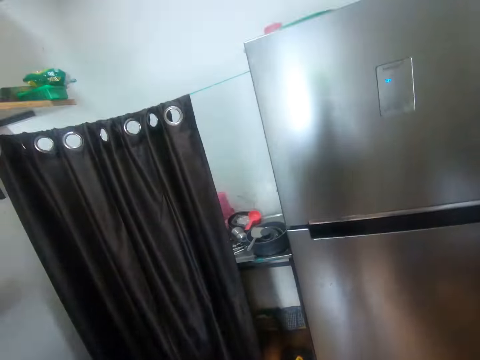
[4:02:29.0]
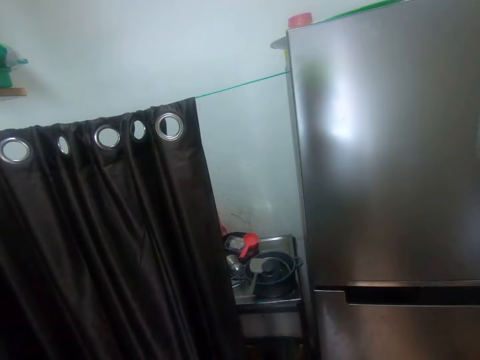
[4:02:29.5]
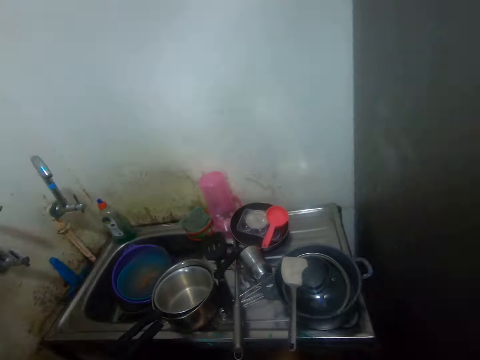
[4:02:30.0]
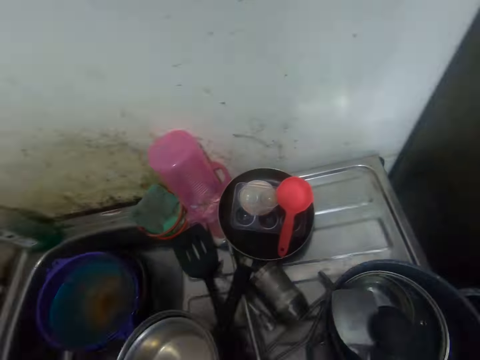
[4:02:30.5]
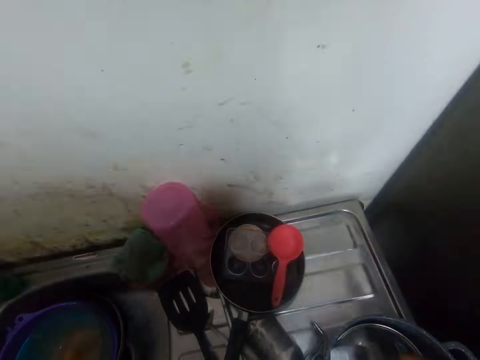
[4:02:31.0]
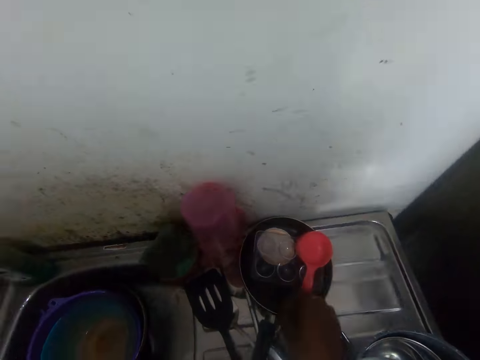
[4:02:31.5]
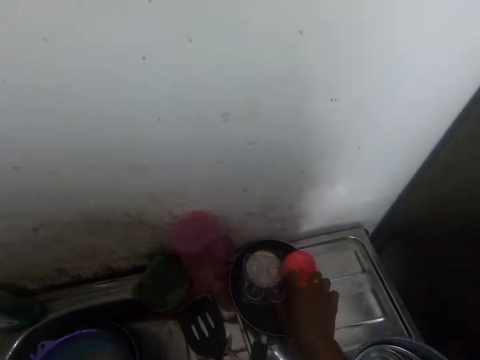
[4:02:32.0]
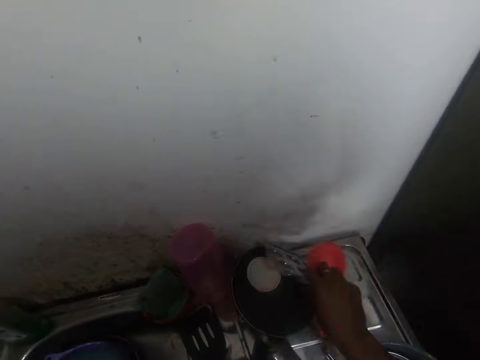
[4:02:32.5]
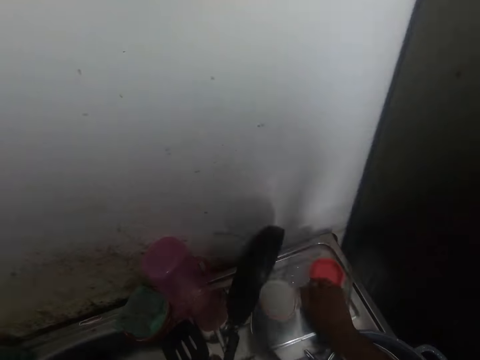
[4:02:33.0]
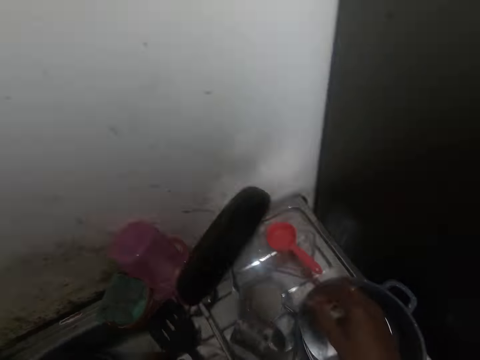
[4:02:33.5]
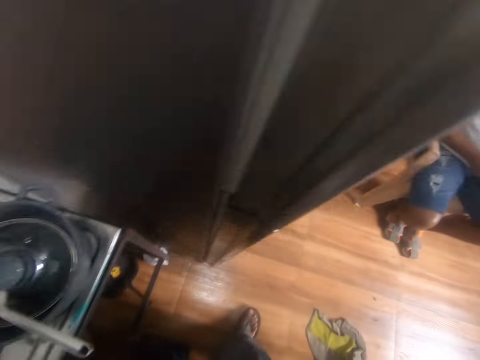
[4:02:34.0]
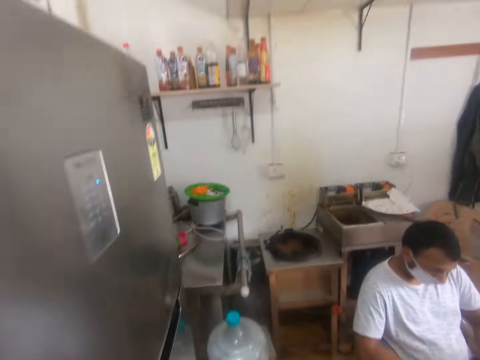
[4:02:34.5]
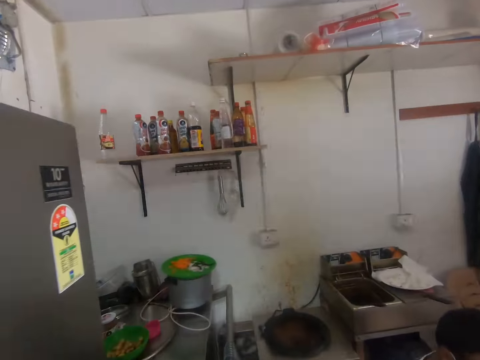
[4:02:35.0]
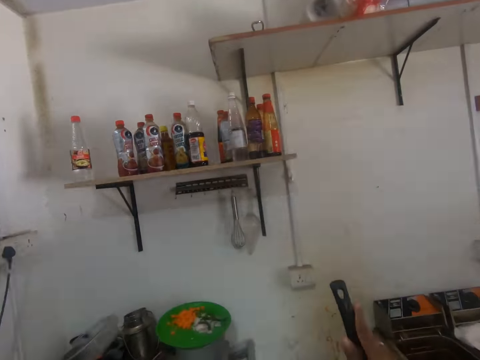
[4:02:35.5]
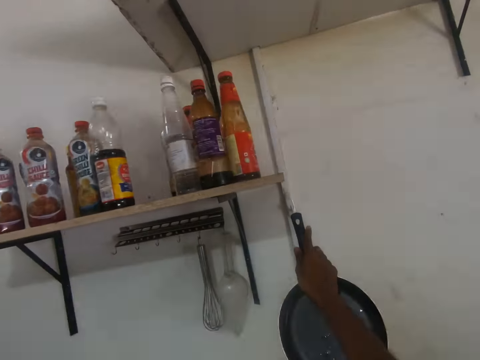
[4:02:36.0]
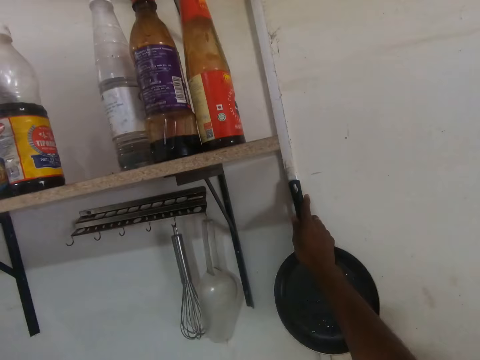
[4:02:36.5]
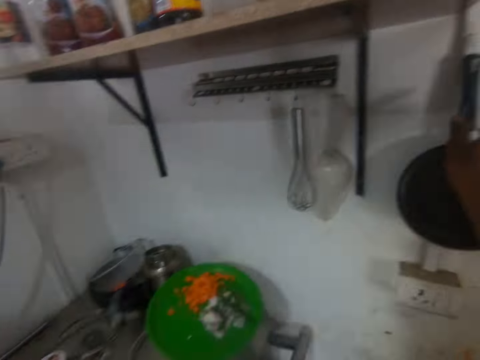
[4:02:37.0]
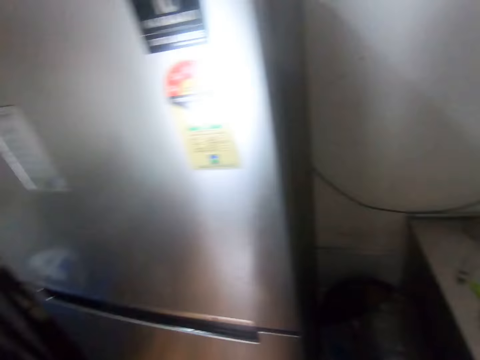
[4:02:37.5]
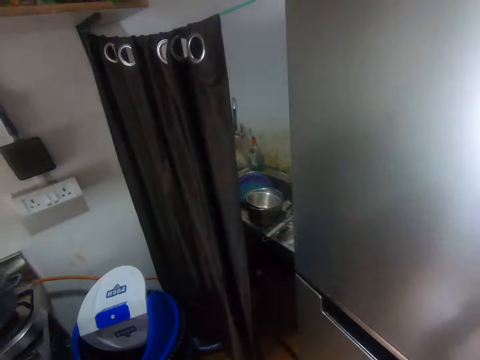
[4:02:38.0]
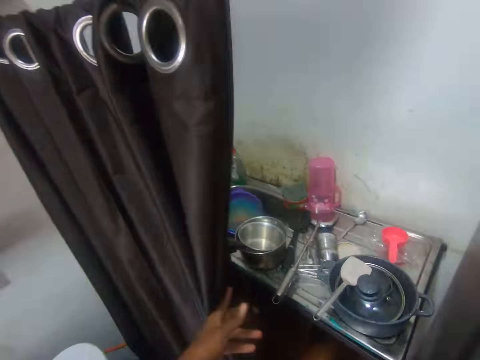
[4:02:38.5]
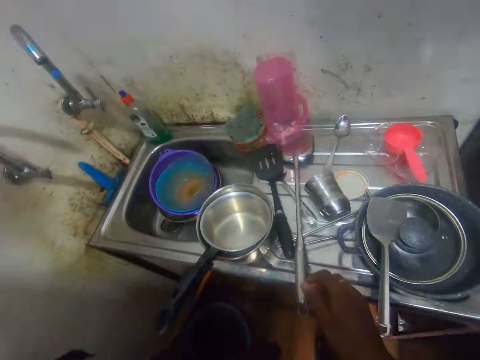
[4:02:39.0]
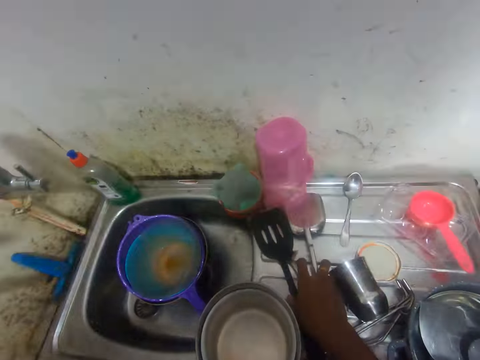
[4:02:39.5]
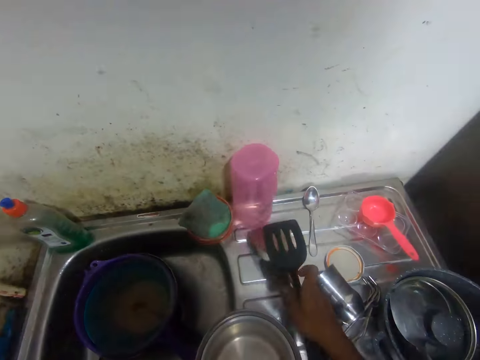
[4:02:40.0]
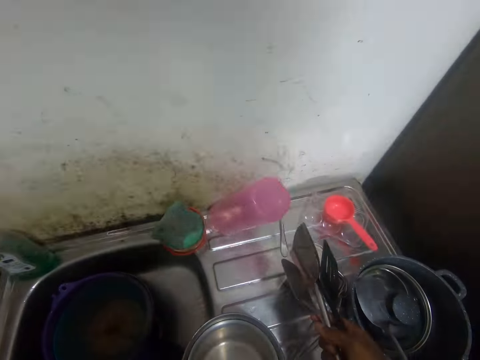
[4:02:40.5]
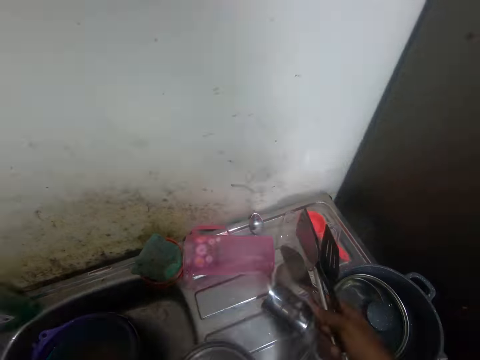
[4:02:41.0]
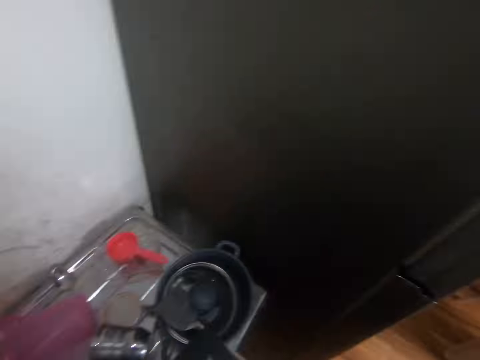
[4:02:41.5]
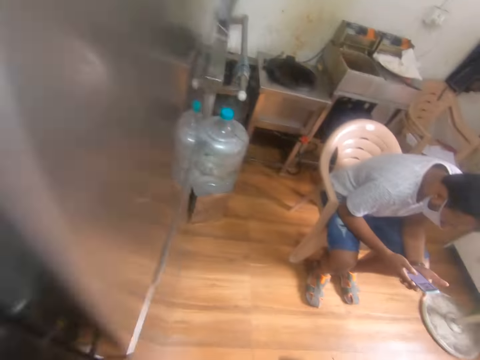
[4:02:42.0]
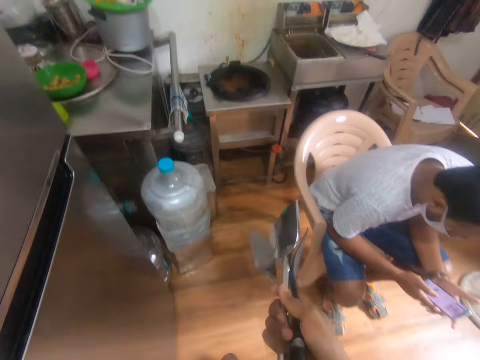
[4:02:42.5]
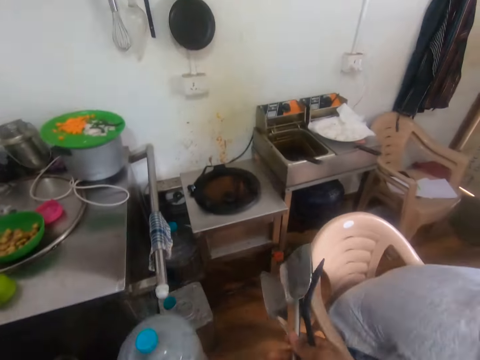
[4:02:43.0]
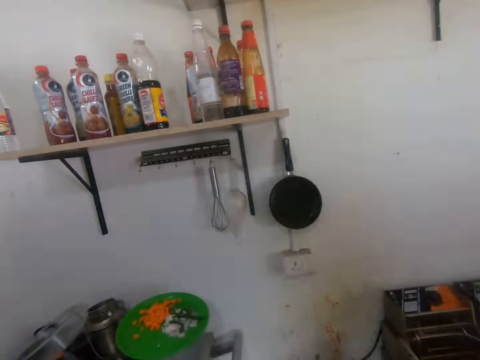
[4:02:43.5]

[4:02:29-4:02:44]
The camera wearer walks in the kitchen. She pulls a curtain with her left hand. She picks up a spoon from the frying pan with her right hand. She picks up an egg rack with her right hand from the frying pan. She picks up a sieve. She drops a container on the sink from the frying pan in her left hand. She picks up the frying pan with her left hand from the sink. She turns the cooking pan. She turns around. She walks in the kitchen. She hangs the frying pan on a wall with her right hand. She looks around. She turns around. She pulls the curtain with her left hand. She picks up the cooking spoons from the sink with her right hand. She knocks down a jug on the sink with the spatula in her right hand. She turns around.

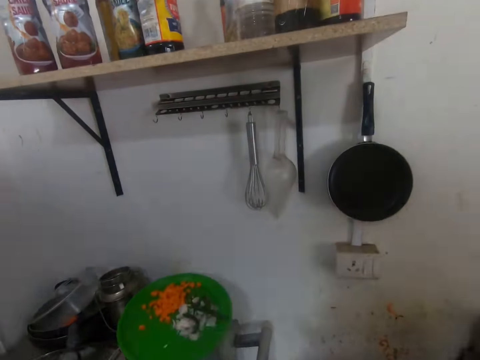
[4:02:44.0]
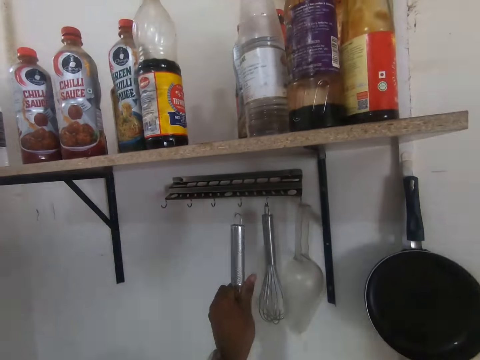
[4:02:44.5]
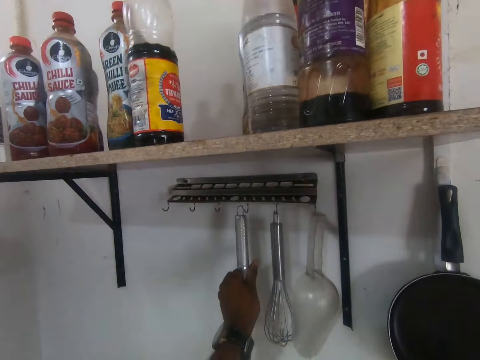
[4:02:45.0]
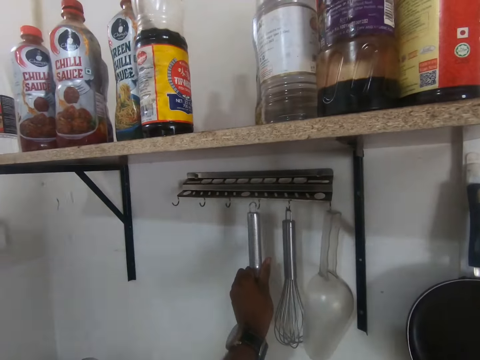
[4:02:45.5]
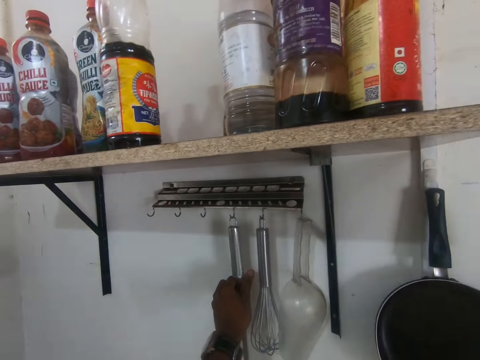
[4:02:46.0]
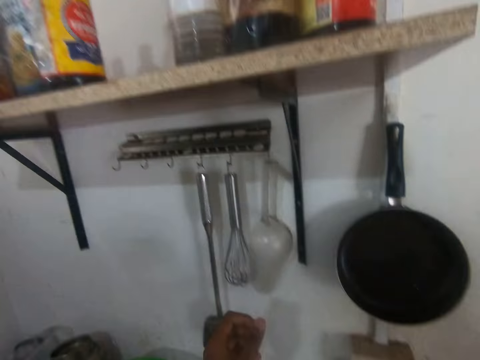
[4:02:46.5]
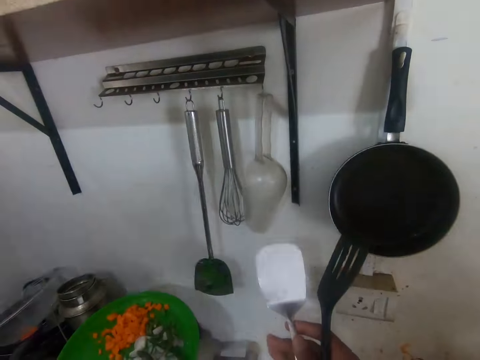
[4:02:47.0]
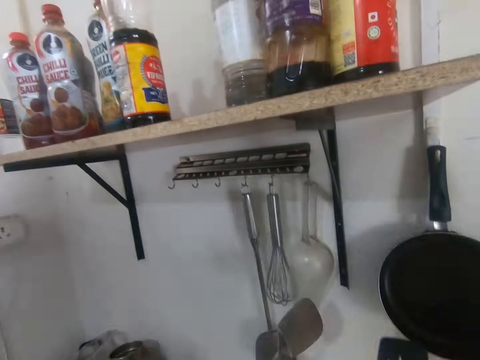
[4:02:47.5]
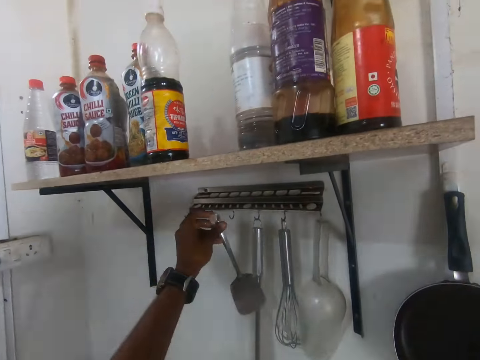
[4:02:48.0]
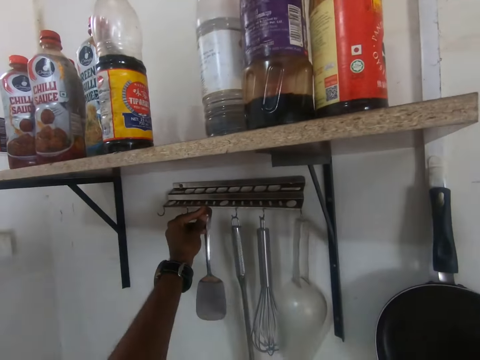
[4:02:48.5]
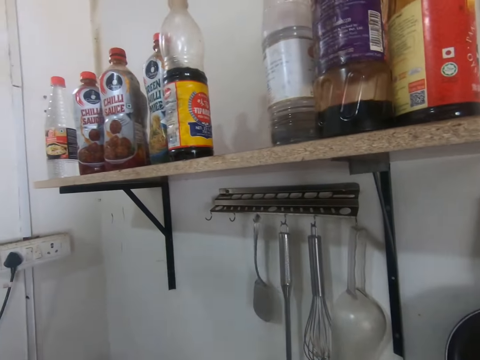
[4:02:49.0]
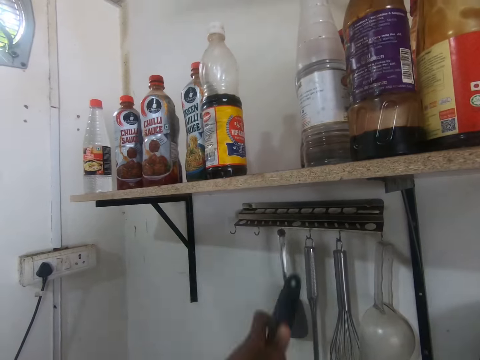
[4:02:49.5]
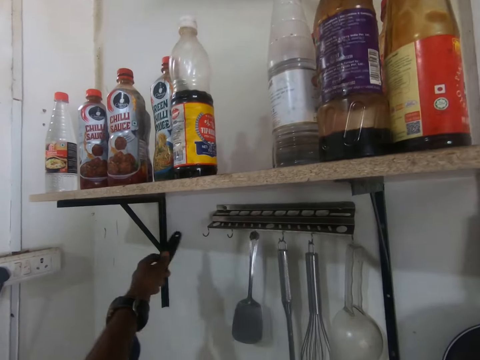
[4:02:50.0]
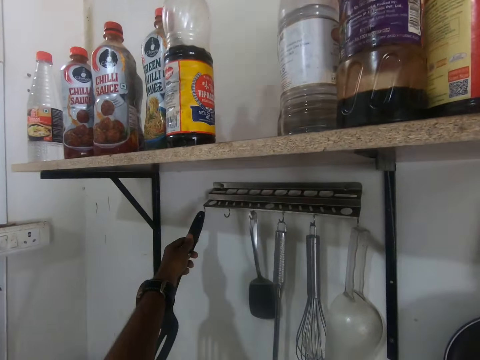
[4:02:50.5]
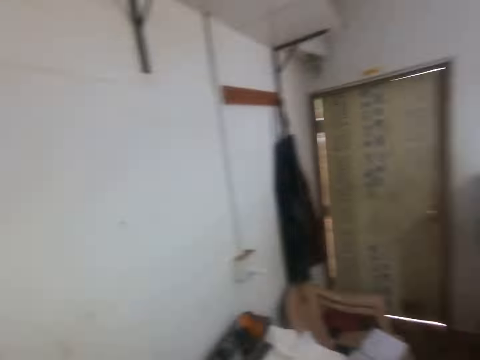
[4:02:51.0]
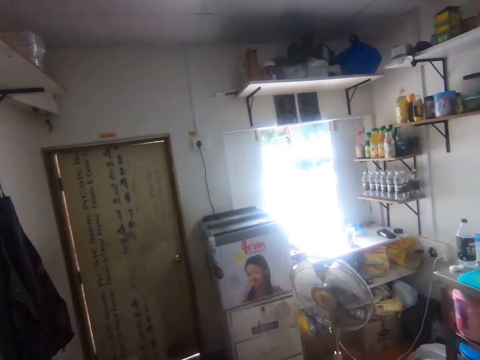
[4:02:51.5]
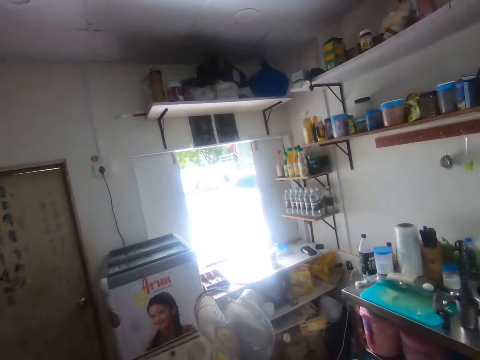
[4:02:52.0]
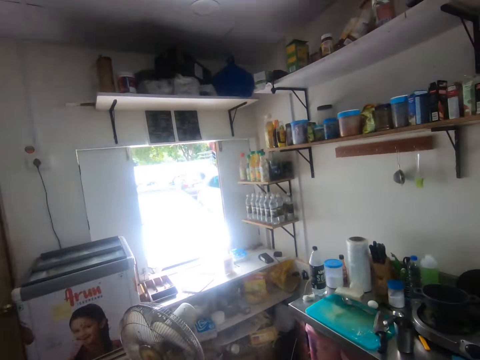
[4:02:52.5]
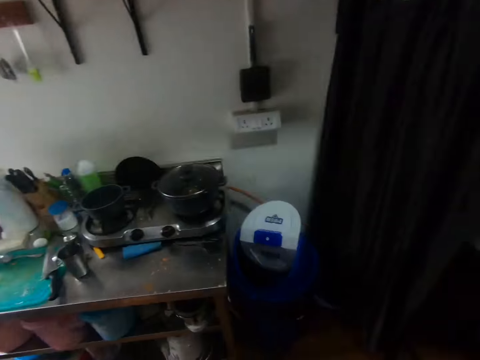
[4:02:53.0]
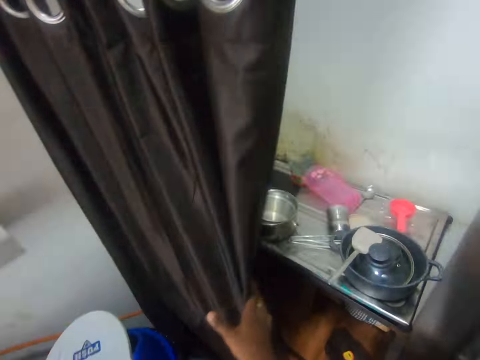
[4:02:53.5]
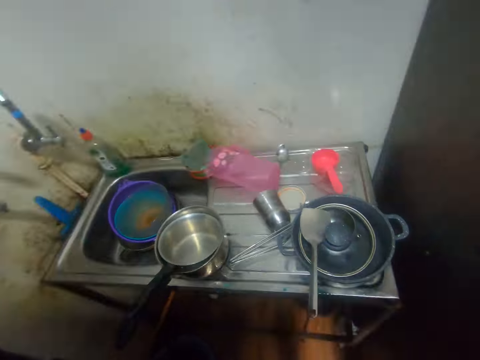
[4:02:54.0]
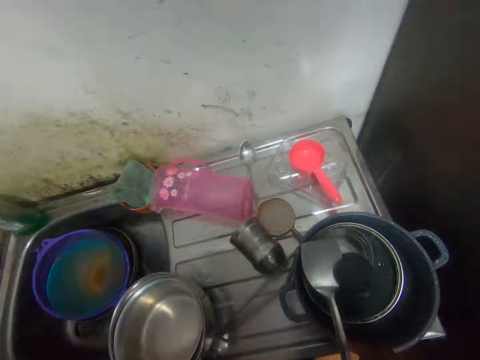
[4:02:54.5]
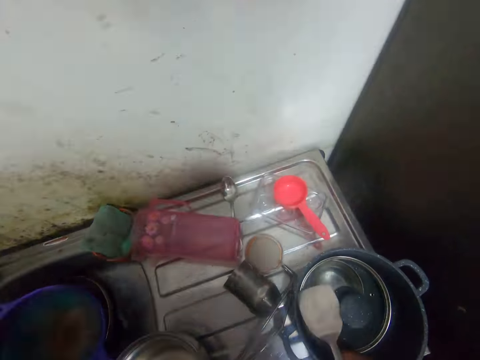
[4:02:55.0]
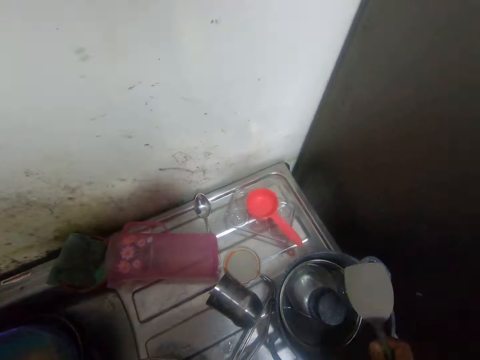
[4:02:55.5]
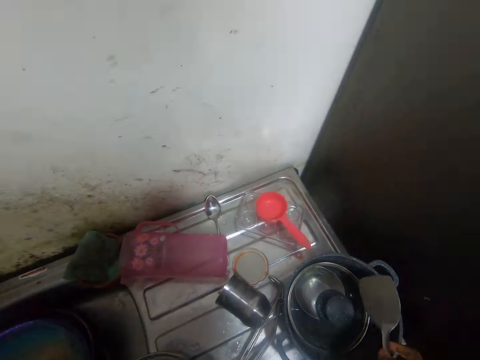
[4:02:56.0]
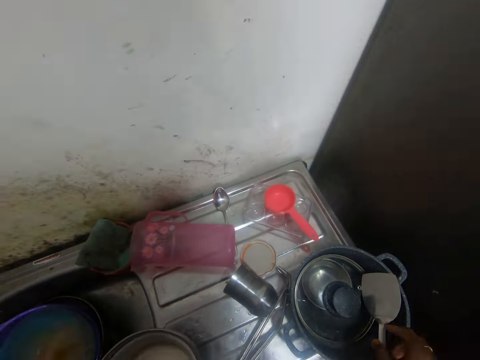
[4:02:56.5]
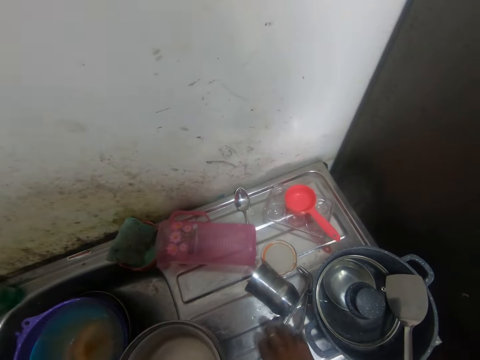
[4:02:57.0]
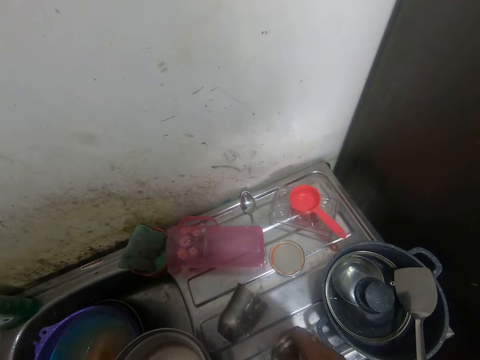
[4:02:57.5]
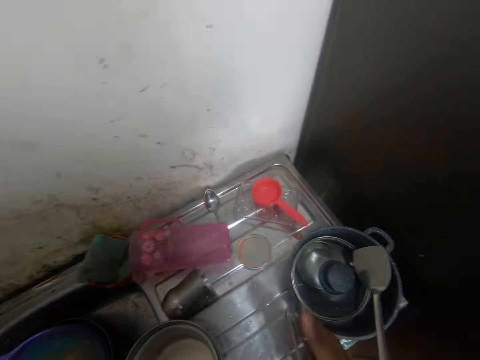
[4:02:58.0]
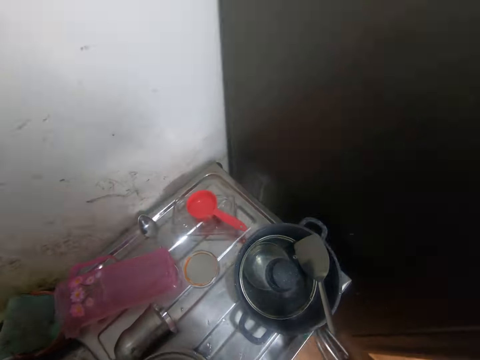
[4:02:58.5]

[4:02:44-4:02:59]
The camera wearer hangs the spoons on the wall with her left hand. She hangs the spoon on the kitchen hook repeatedly. She turns around. She walks in the kitchen. She turns around. She pulls the curtain with her left hand. She picks up a spatula from the sink with her right hand. She drops the spatula in a pot with her right hand. She picks up a lemon squeezer and a pot from the sink with both hands. She moves a cup. She turns around.
